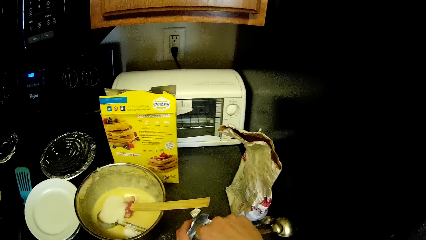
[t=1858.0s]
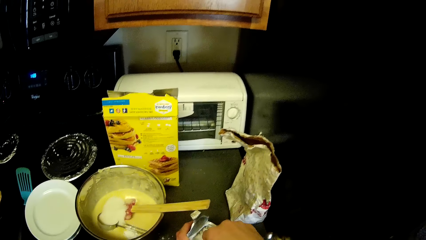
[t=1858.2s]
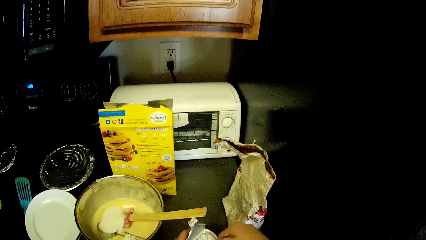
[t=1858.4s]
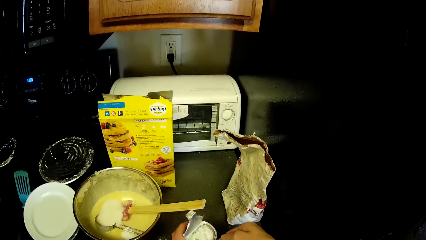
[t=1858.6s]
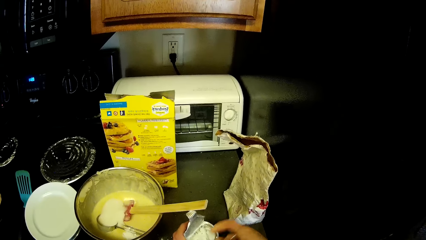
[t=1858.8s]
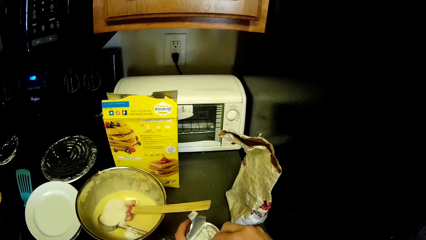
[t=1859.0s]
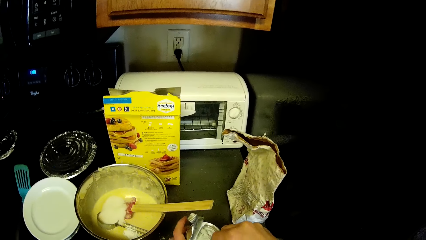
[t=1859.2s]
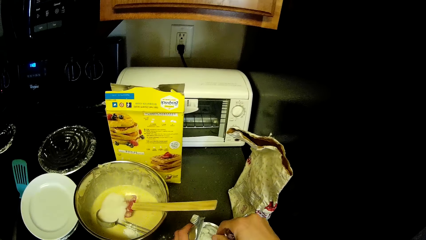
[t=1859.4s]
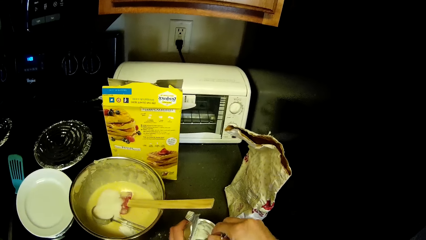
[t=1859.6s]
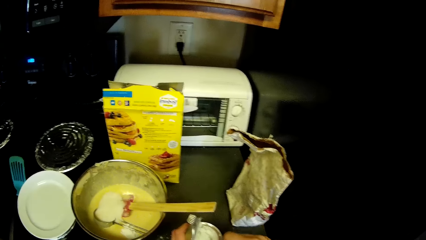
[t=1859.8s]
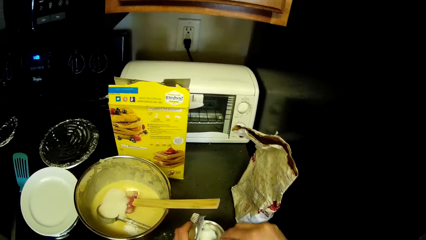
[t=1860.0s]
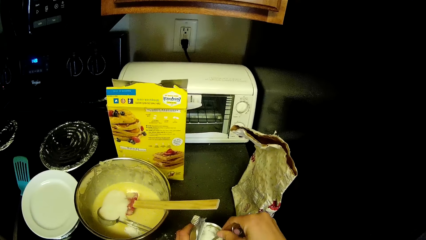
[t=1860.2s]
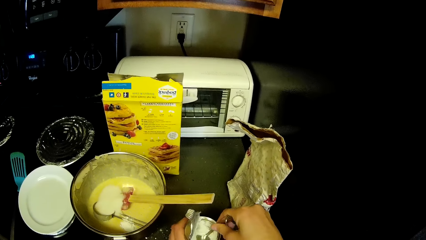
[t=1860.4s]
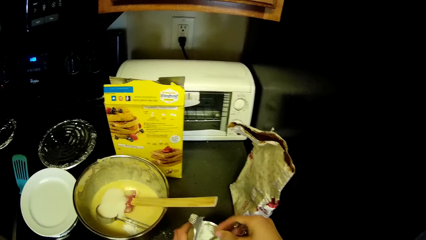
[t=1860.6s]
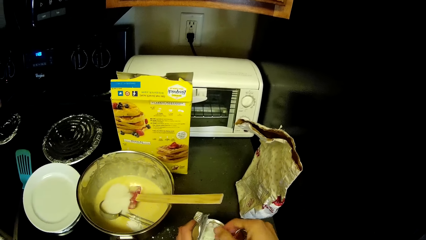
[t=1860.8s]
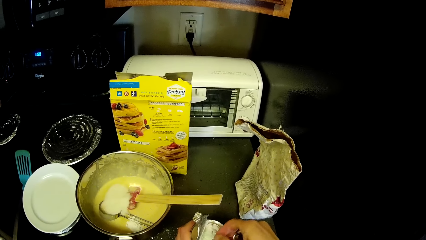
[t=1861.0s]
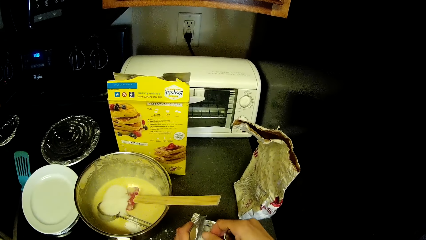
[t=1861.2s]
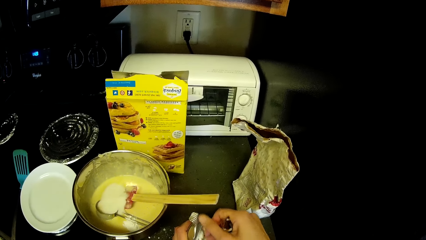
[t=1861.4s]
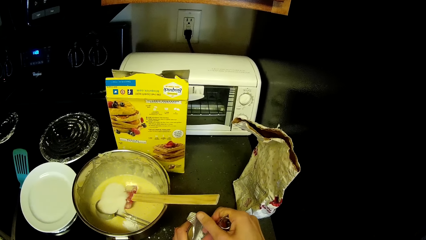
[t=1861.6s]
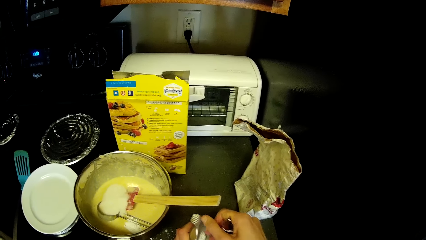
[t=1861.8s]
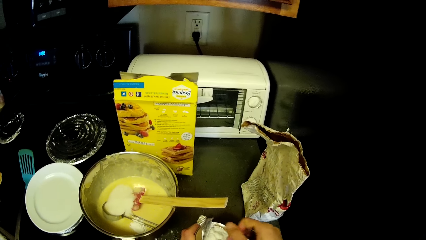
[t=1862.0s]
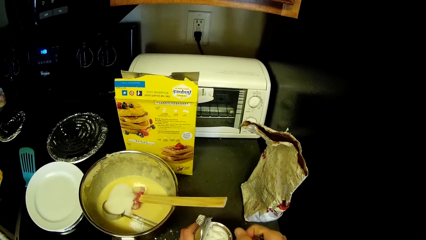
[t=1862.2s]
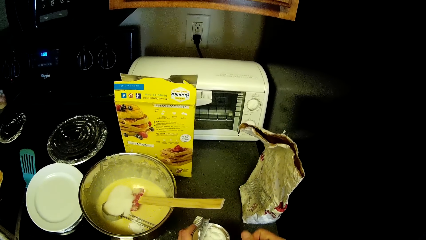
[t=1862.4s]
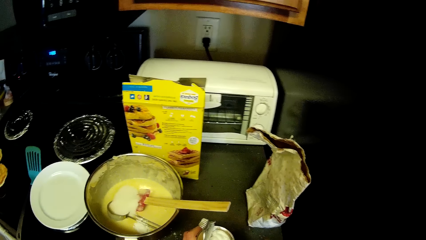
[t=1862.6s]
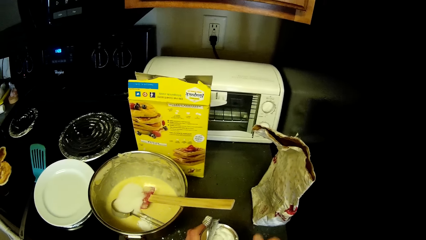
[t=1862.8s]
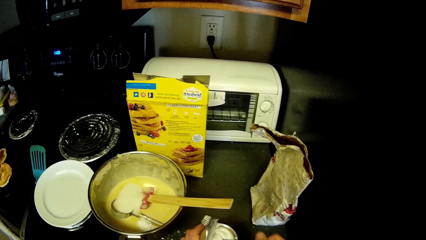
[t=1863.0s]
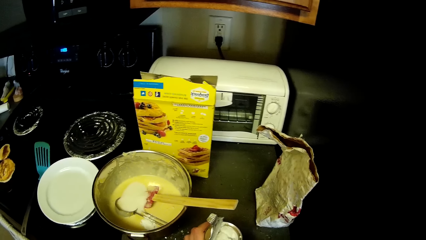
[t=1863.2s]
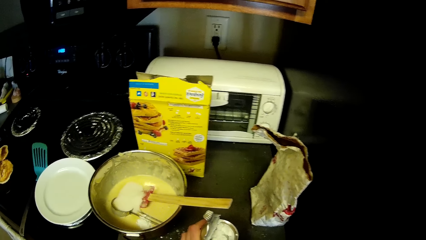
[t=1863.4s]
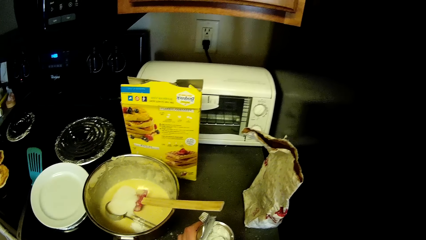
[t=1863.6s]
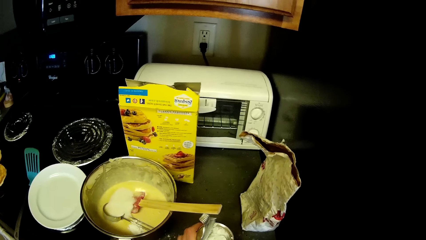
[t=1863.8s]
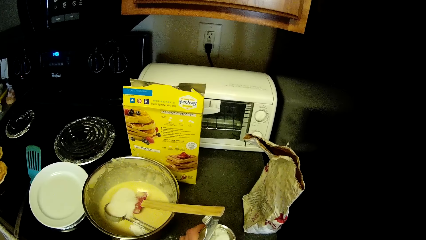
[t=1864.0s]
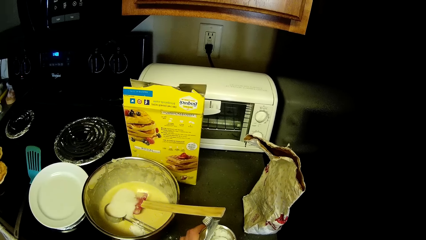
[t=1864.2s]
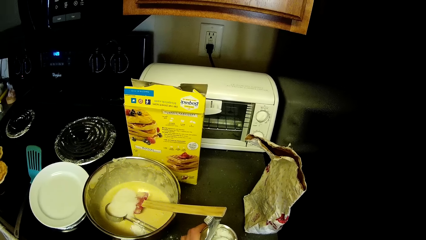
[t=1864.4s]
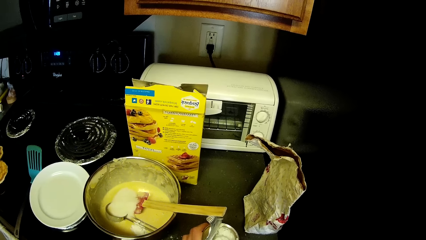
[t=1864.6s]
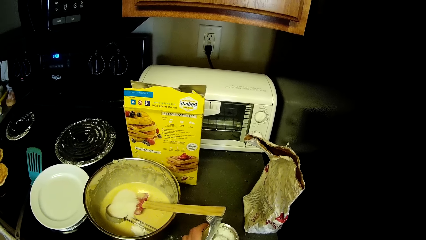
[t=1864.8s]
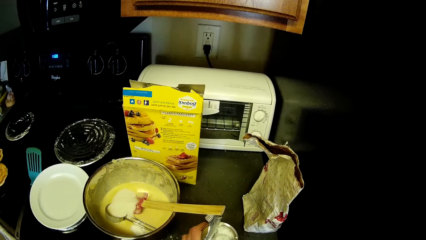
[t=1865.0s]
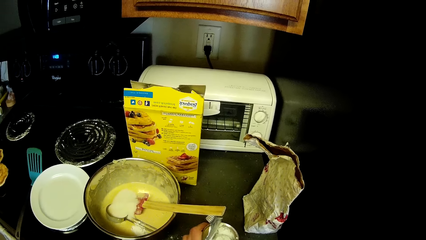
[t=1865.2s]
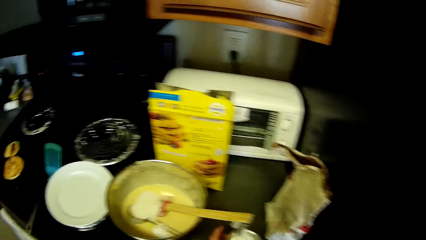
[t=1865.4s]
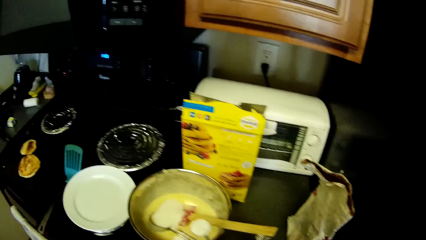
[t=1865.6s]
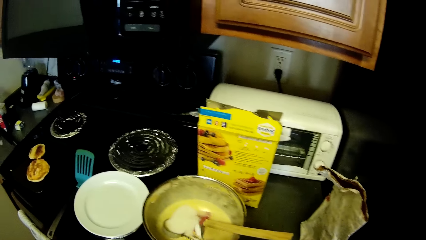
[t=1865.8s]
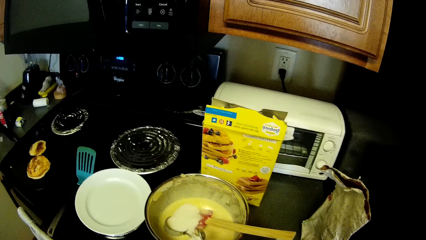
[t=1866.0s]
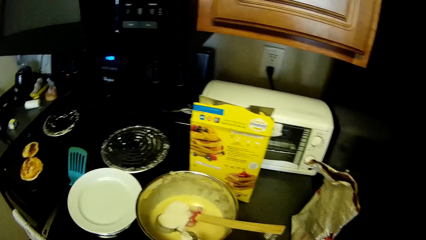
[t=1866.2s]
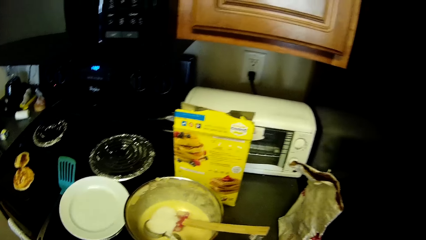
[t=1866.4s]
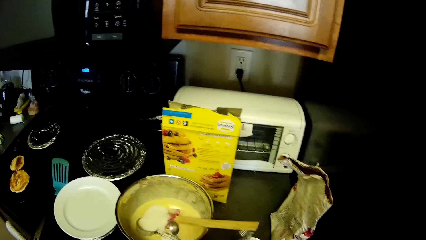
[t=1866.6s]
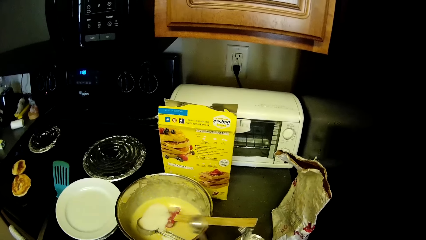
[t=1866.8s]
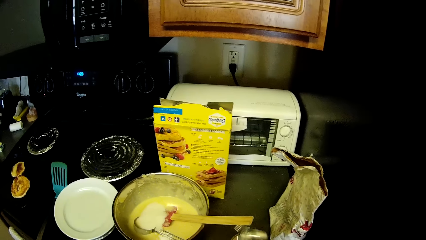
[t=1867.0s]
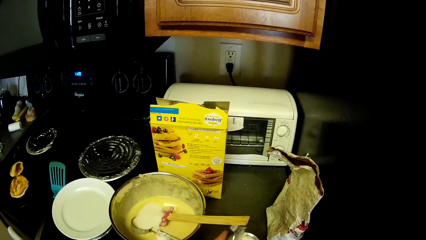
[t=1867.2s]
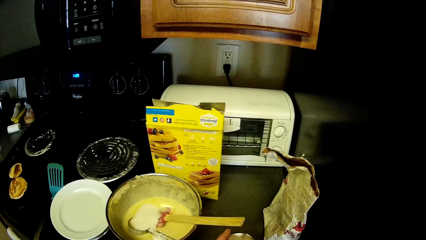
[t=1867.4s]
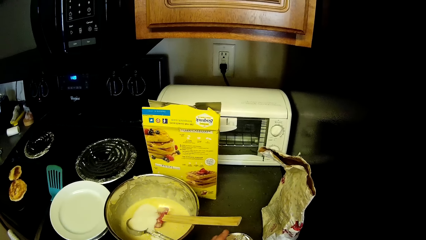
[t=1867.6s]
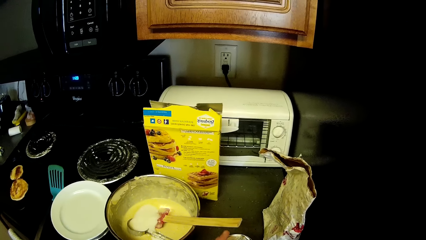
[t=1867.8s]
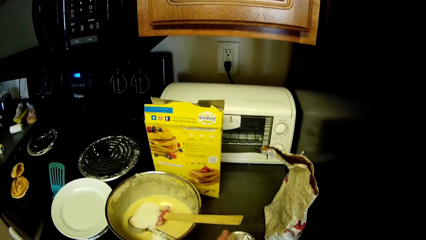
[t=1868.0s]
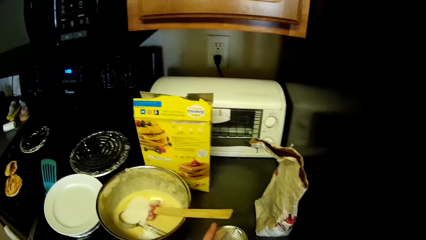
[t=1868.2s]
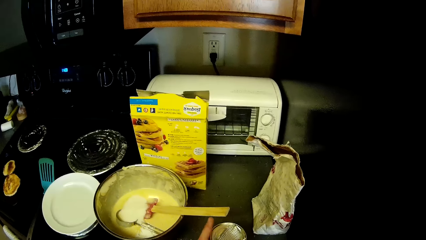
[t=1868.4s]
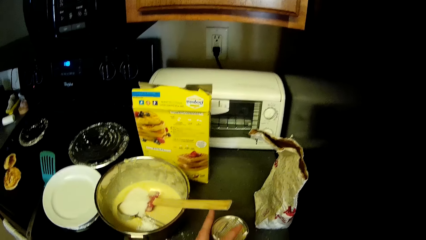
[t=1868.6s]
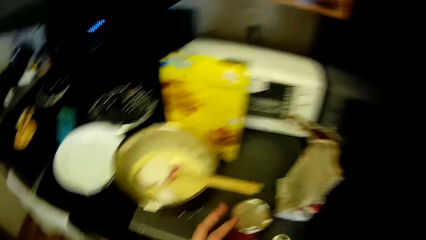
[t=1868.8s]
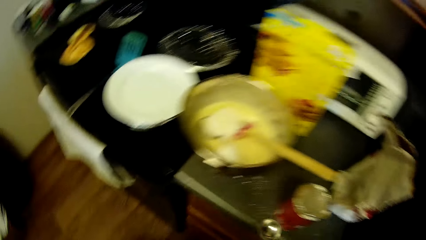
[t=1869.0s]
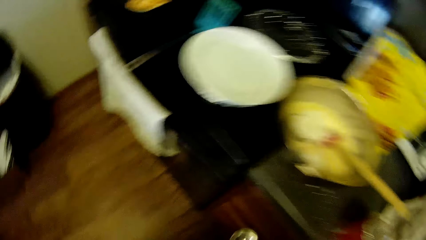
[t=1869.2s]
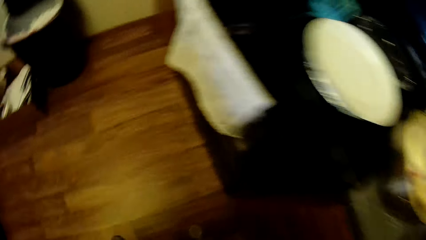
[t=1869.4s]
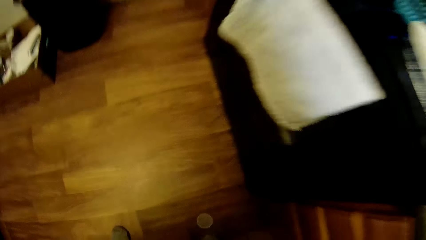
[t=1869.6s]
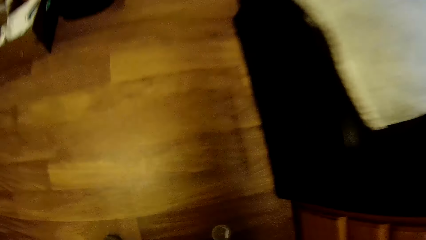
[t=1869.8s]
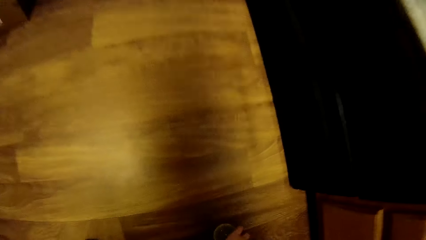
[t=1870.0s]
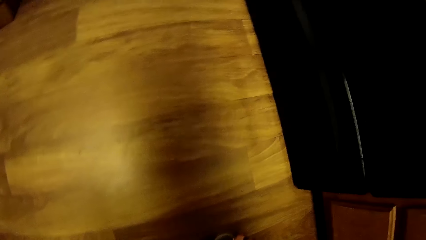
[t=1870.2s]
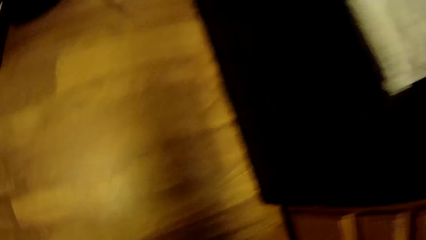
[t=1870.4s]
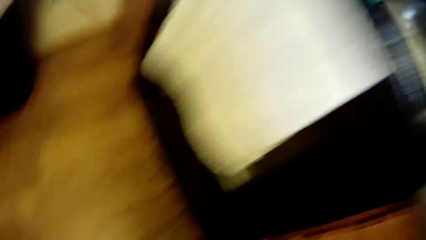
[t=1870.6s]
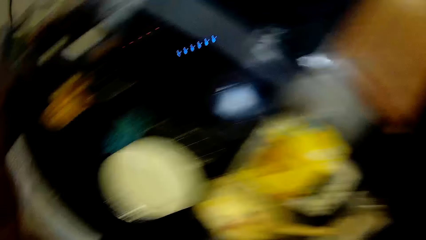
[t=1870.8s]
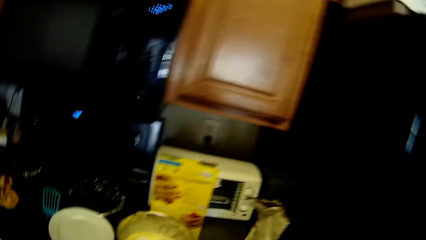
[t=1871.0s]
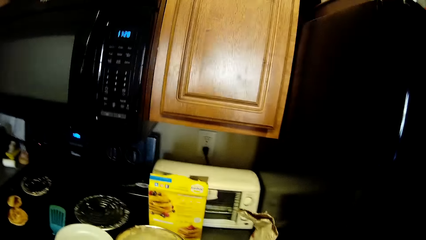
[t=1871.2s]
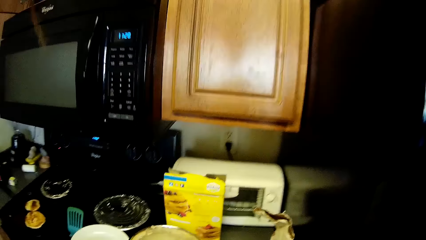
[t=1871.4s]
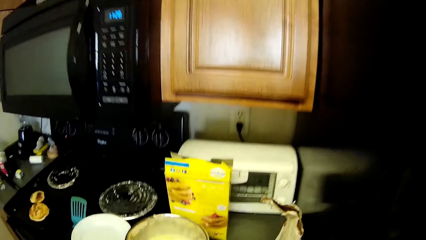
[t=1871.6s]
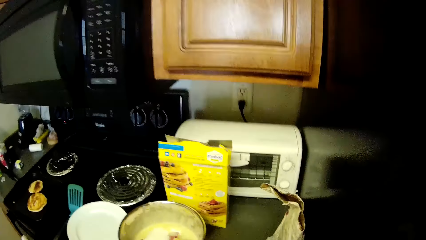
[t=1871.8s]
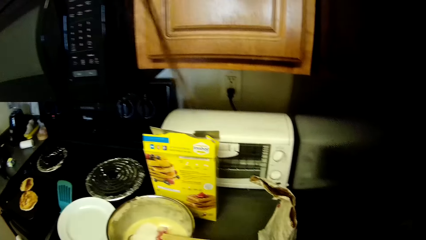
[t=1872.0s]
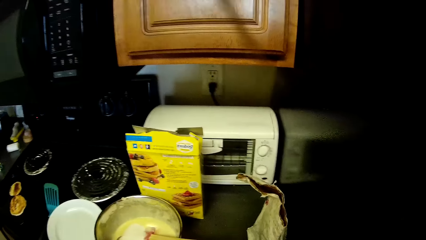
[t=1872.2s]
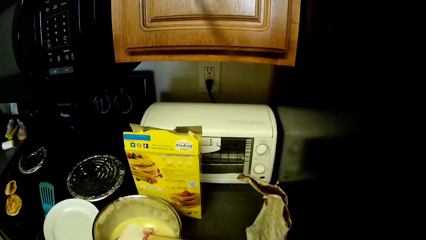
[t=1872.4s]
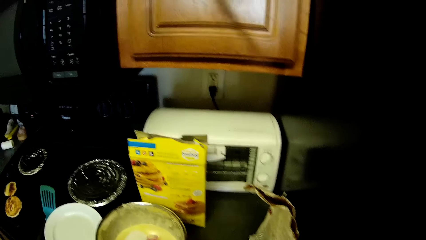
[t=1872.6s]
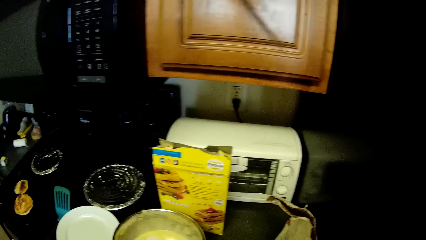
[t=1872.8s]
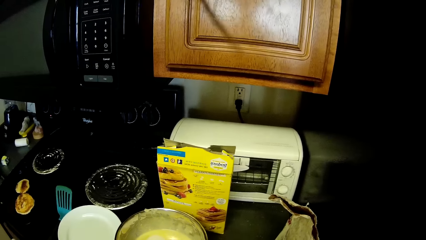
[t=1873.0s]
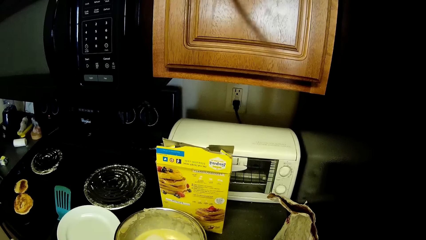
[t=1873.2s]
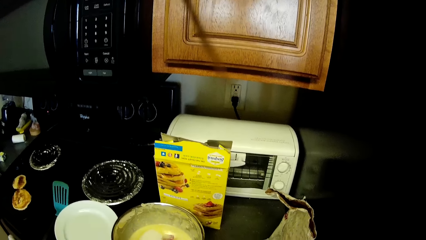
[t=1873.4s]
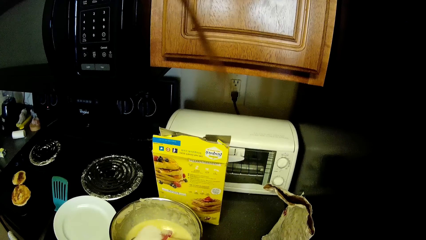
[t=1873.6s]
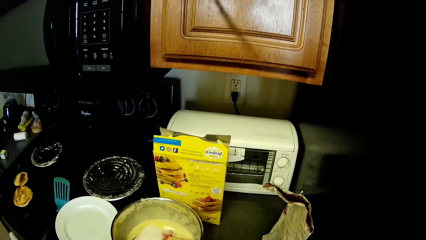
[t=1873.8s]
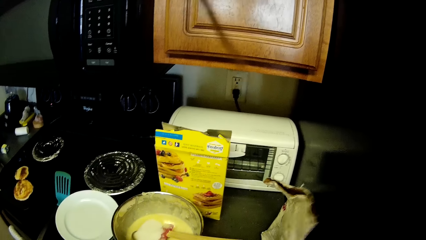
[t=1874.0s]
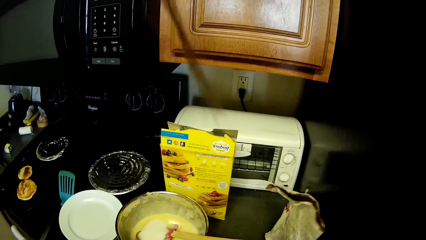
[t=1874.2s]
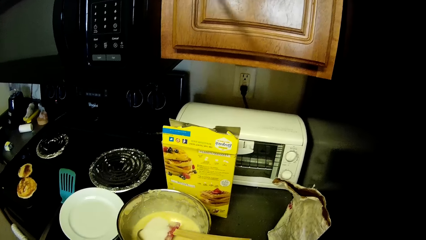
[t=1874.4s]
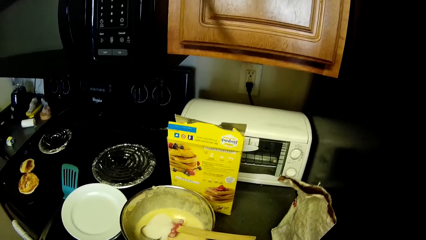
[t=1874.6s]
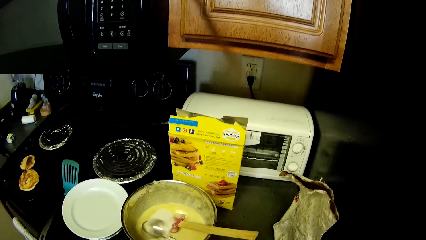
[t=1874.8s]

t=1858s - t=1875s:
The camera wearer pours baking powder into the stainless bowl. They close the baking powder. They bend briefly and look down.
